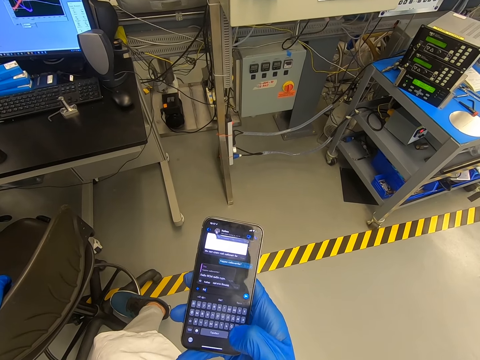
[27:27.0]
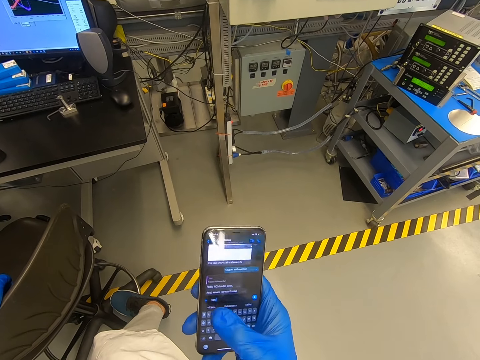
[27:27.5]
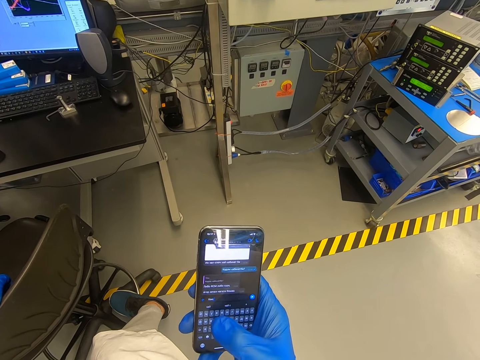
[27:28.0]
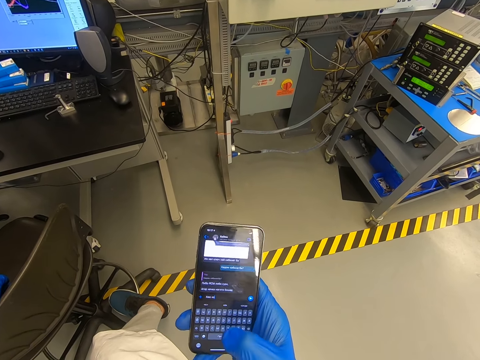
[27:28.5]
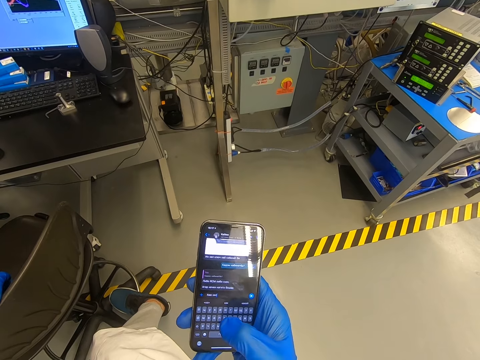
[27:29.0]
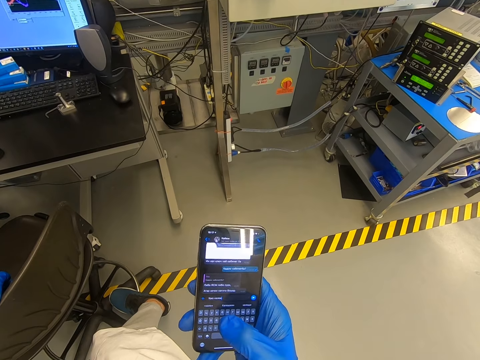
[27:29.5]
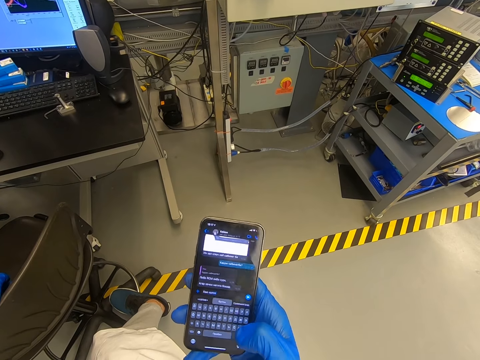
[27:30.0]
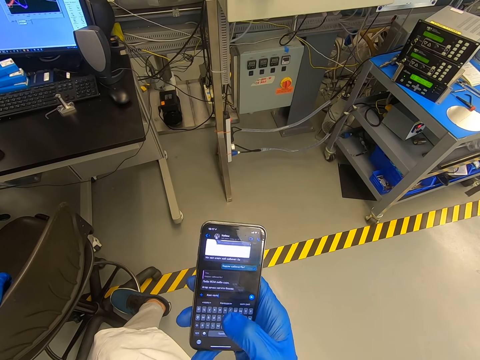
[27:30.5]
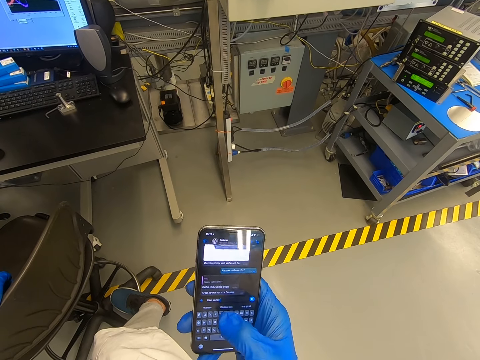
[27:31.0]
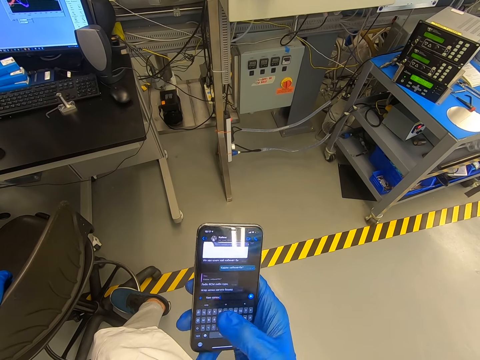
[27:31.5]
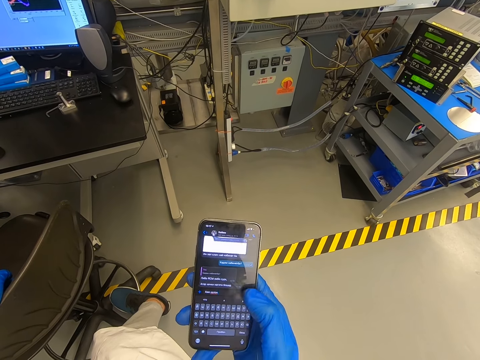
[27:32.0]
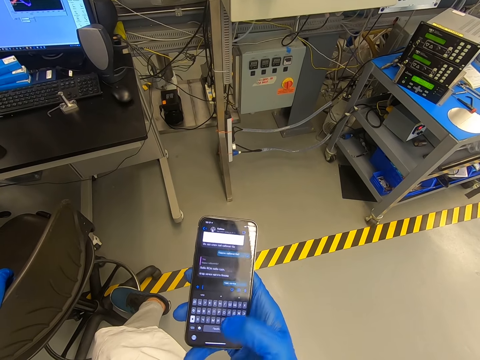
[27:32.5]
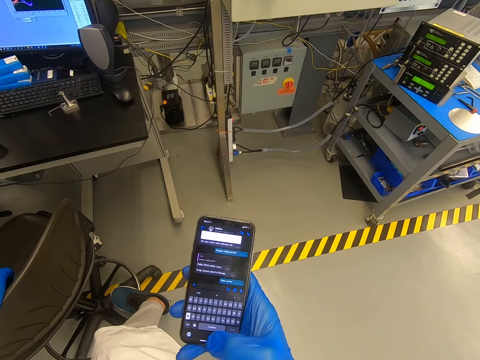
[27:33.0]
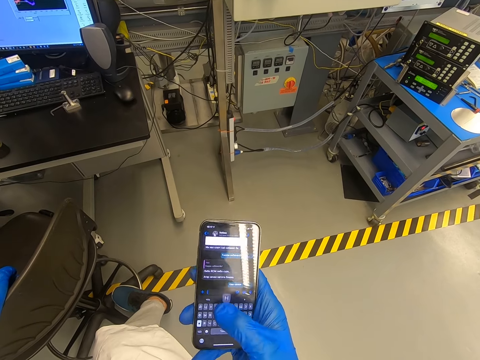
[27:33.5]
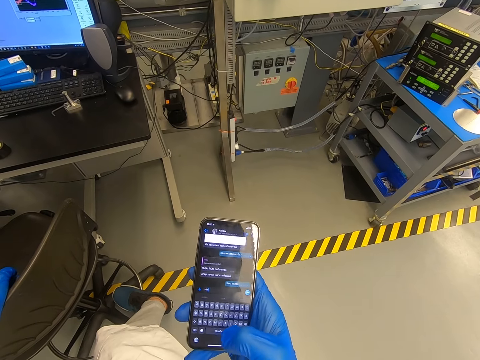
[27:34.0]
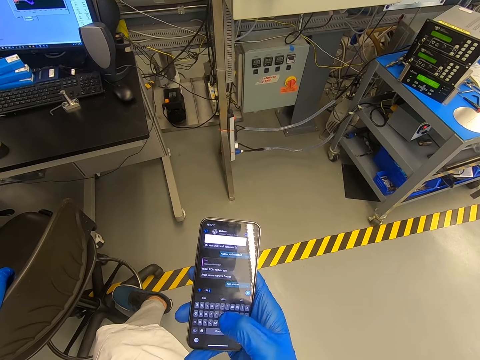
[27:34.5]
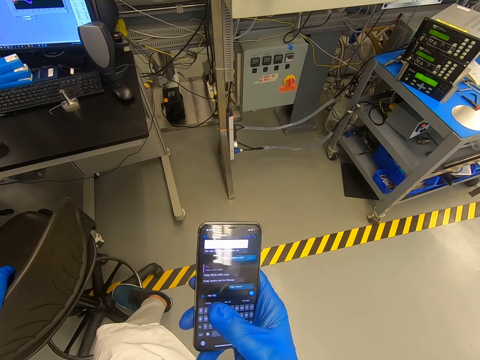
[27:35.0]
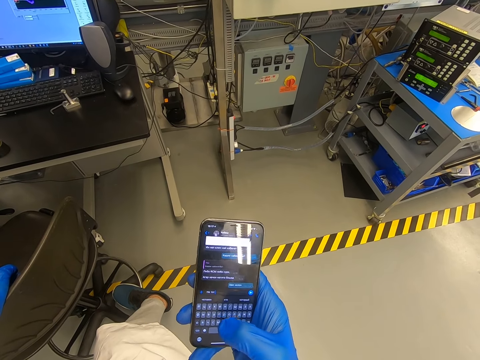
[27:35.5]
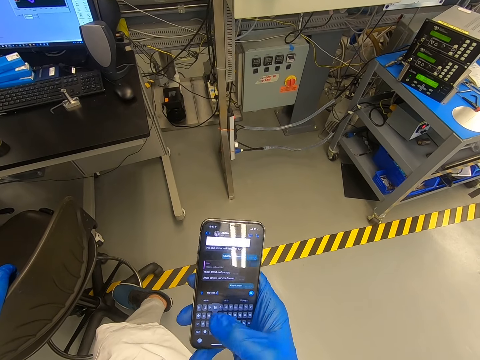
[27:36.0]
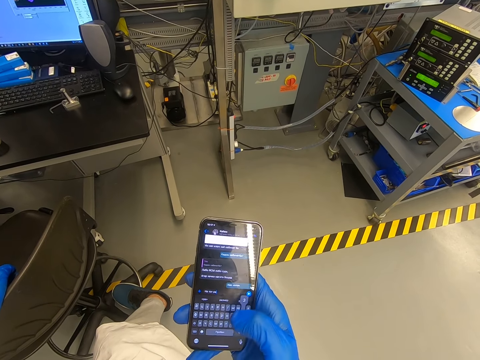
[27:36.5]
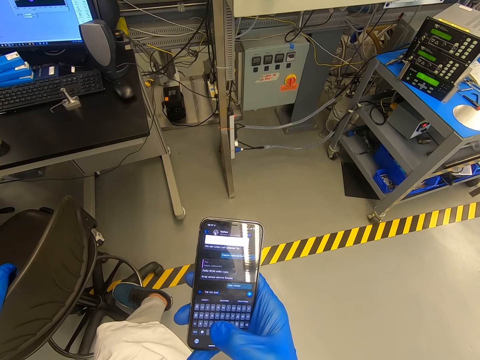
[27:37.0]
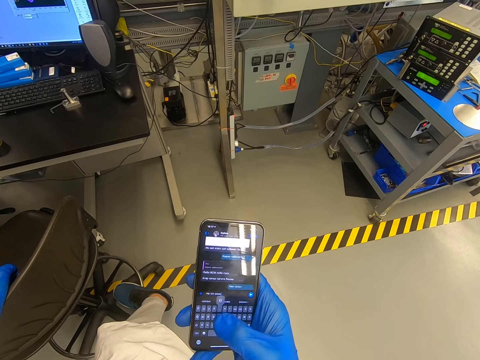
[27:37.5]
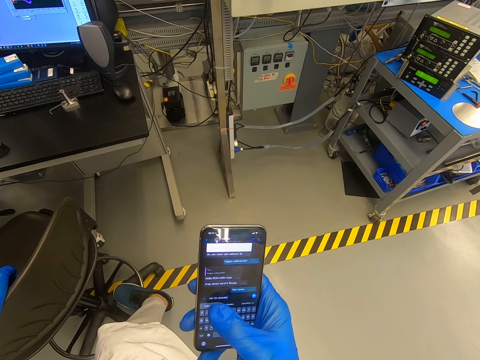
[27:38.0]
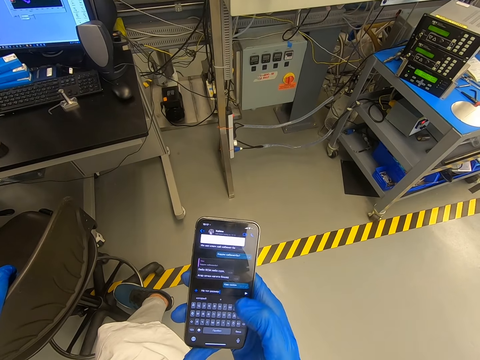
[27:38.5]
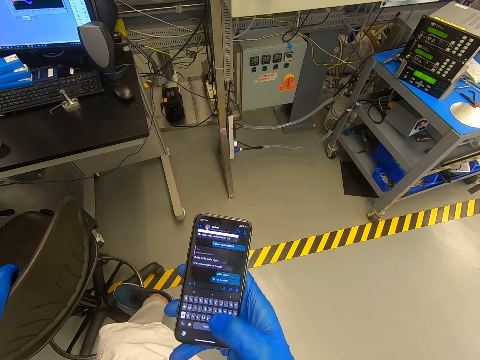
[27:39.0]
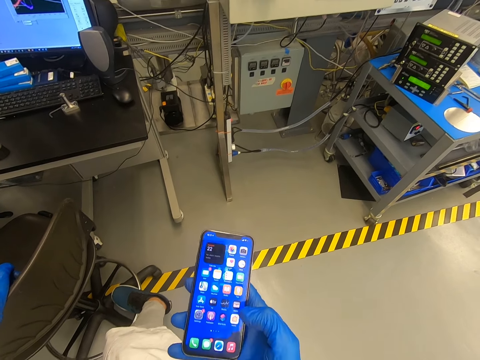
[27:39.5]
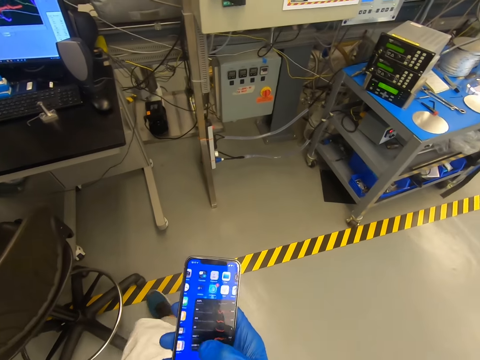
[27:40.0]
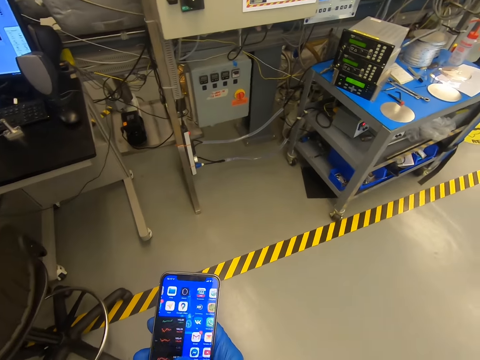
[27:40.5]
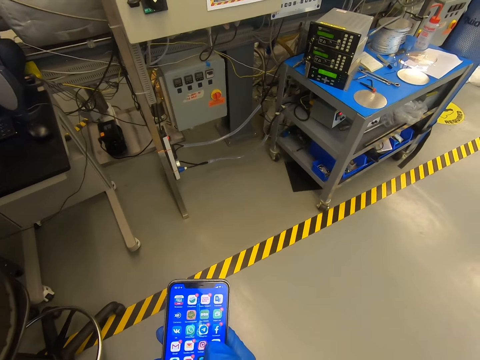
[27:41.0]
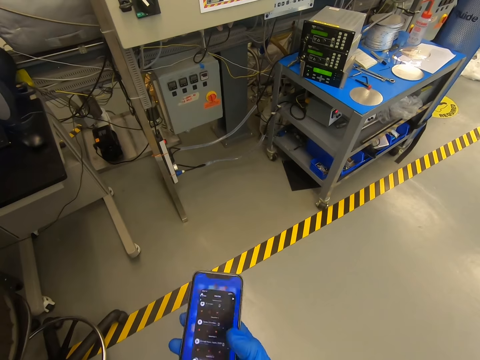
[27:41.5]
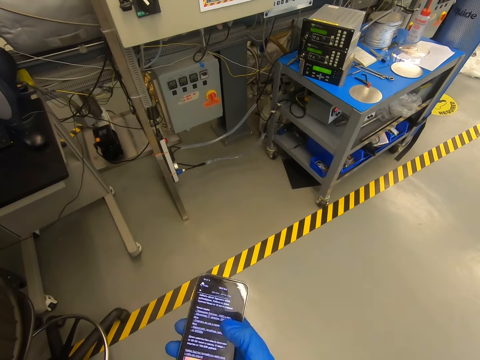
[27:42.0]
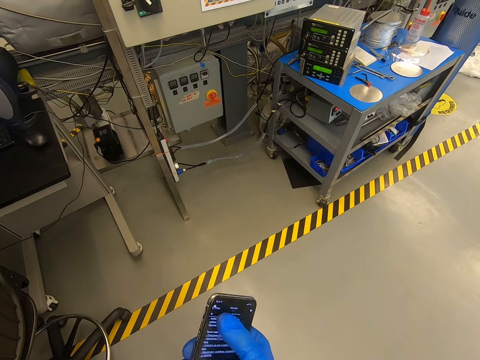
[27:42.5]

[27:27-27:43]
The camera wearer dials the phone repeatedly.

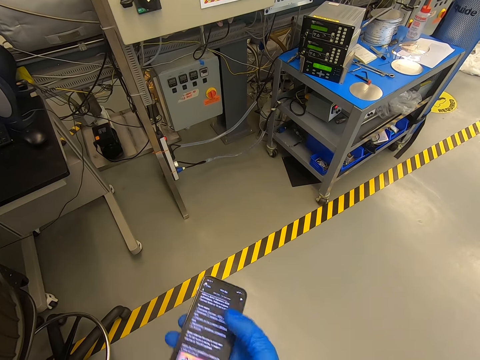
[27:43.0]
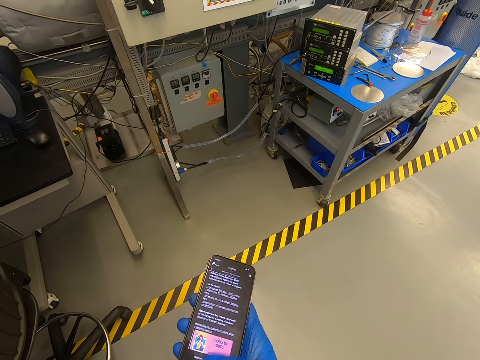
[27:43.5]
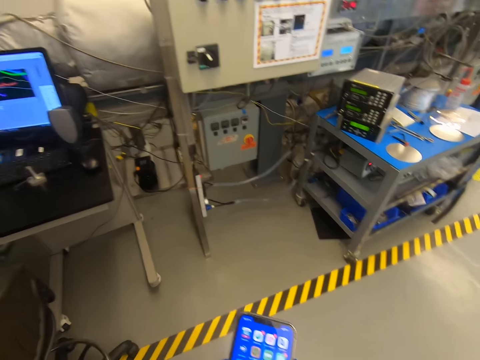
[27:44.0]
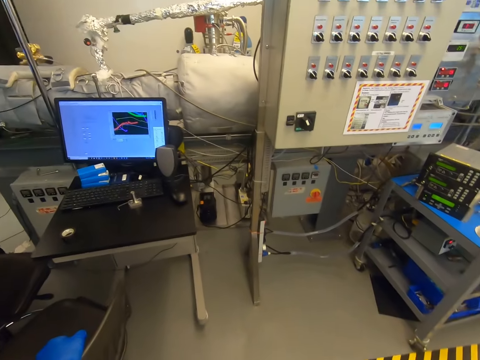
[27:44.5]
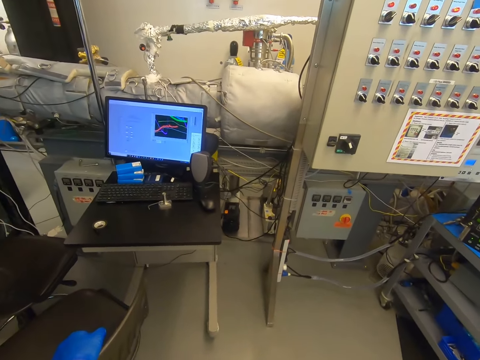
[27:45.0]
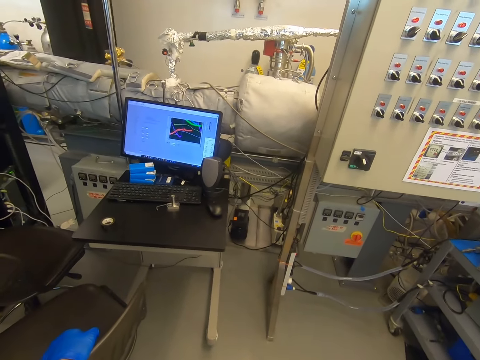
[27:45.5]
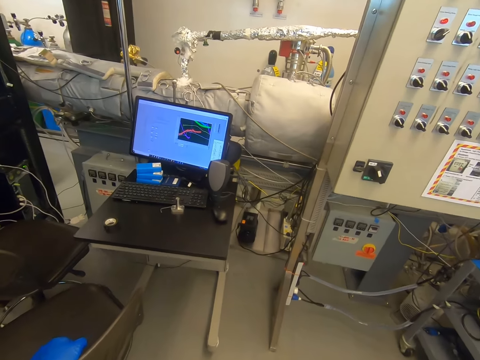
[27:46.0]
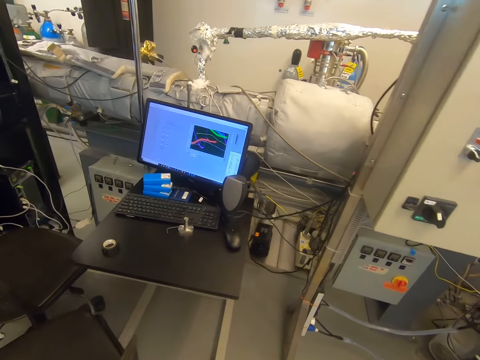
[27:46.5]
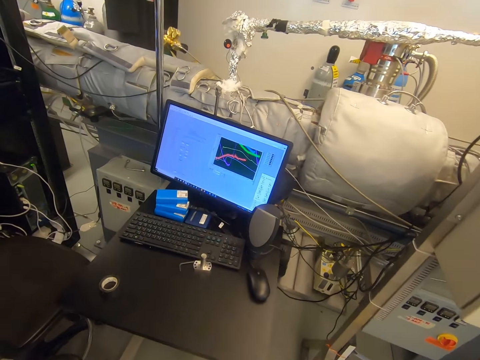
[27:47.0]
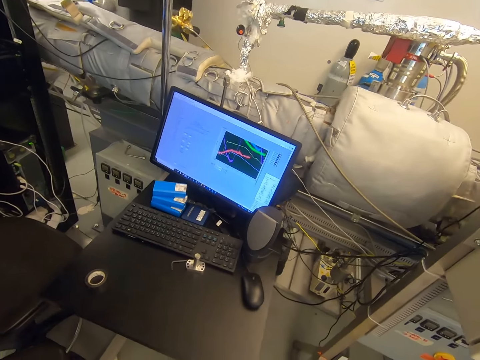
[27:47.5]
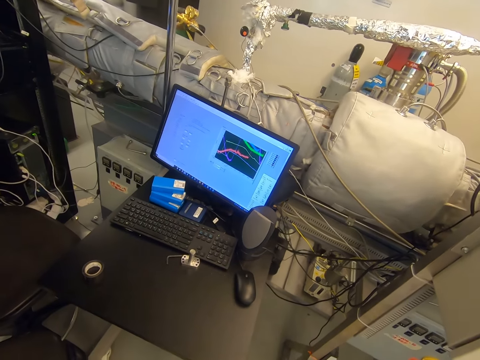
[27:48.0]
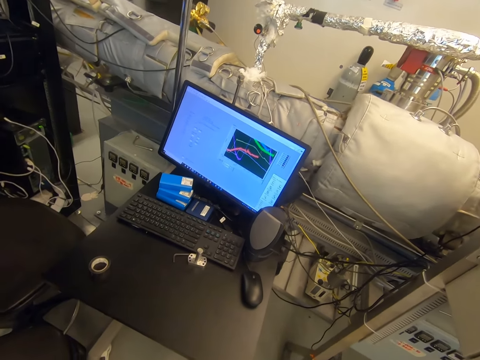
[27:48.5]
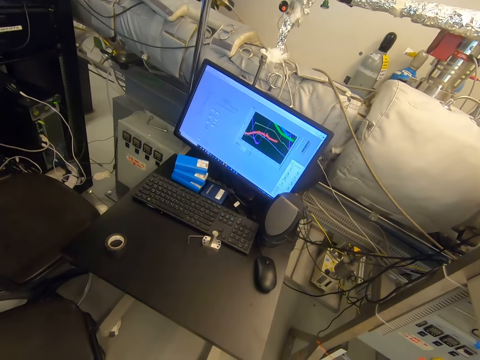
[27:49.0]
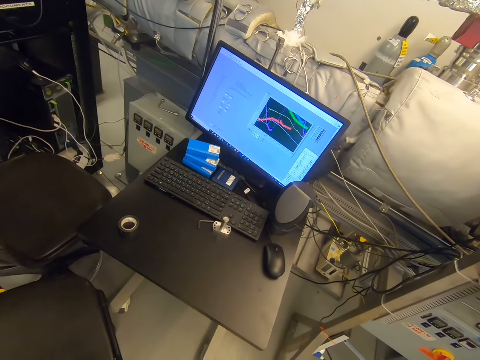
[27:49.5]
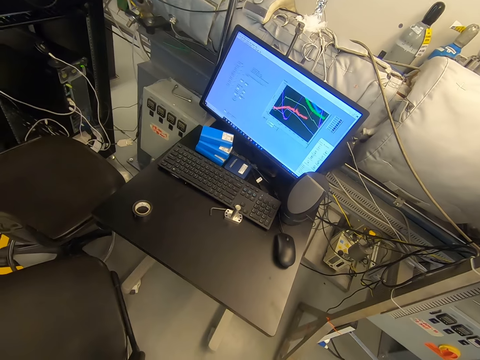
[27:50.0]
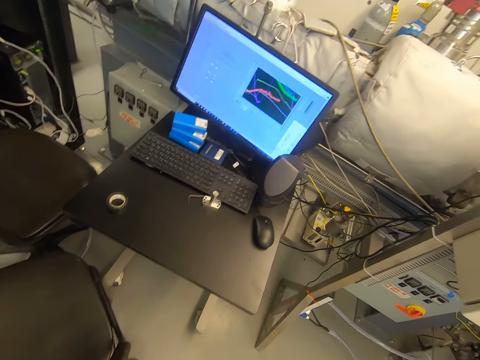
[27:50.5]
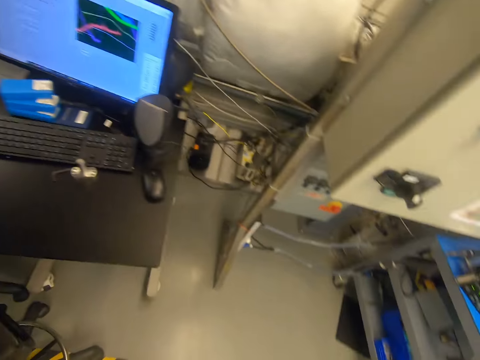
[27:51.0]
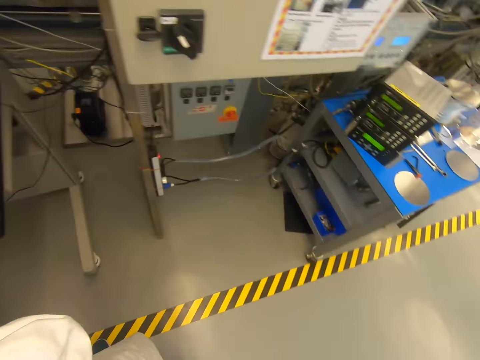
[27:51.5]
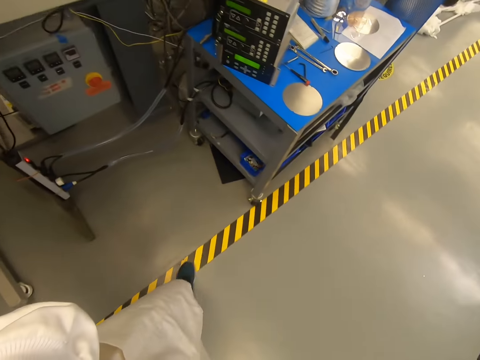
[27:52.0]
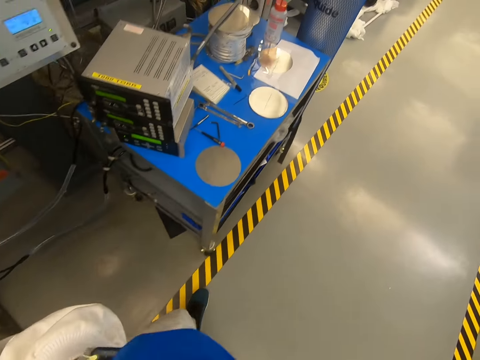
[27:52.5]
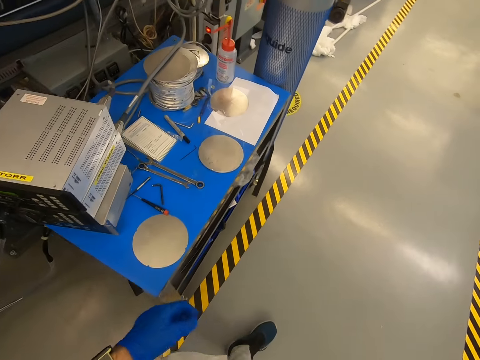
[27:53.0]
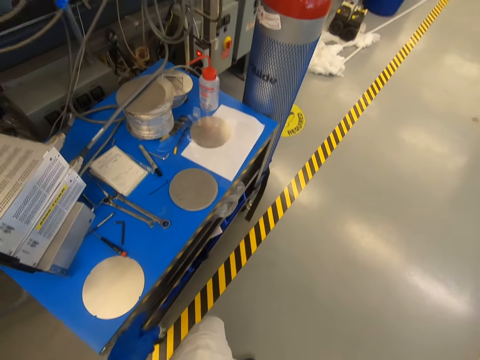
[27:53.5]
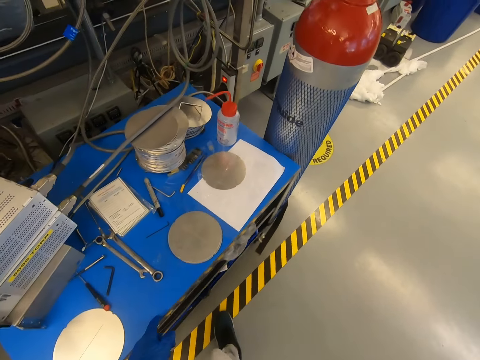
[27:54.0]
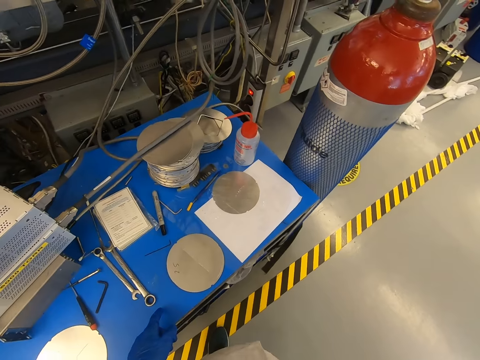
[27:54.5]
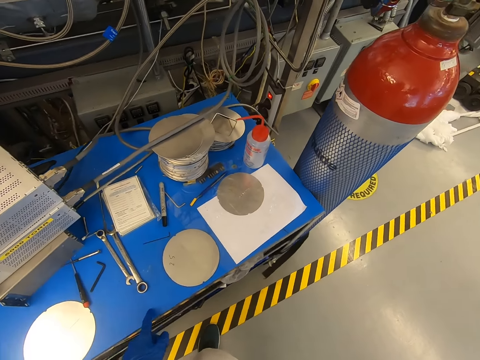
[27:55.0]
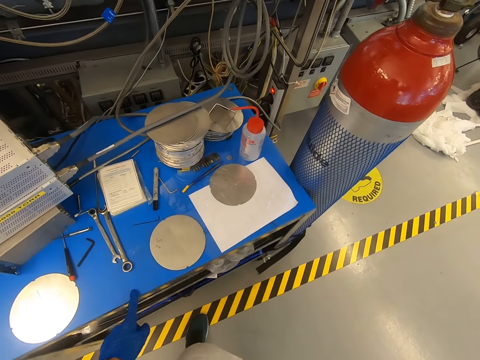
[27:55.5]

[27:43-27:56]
The camera wearer dials the phone. They walk in the warehouse, look around and walk.
